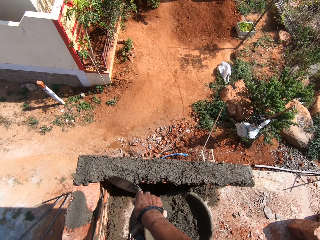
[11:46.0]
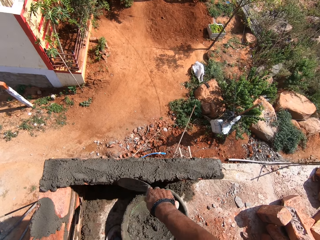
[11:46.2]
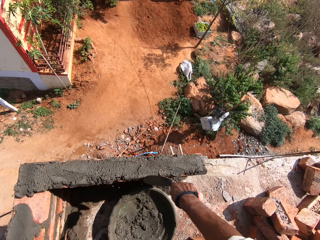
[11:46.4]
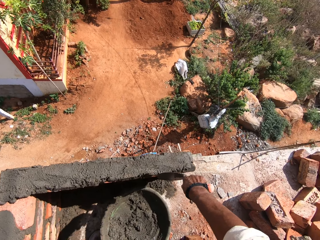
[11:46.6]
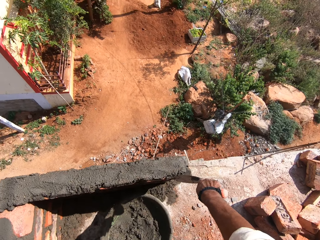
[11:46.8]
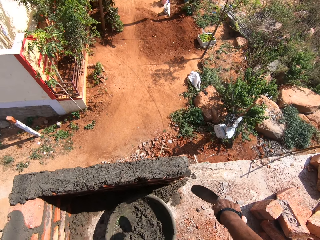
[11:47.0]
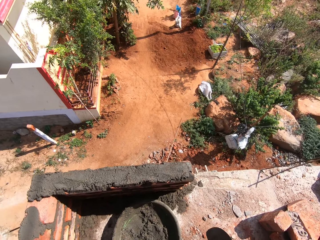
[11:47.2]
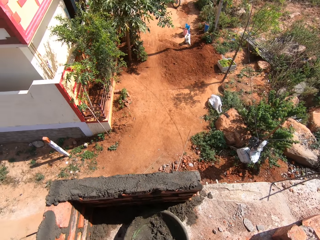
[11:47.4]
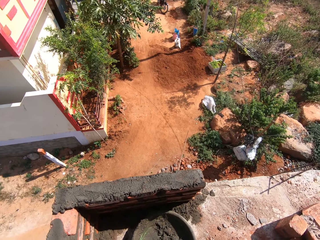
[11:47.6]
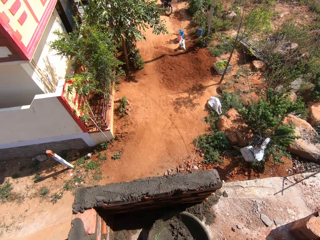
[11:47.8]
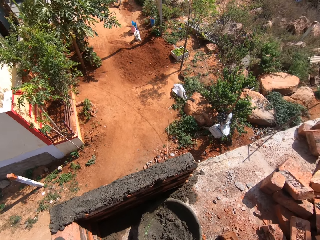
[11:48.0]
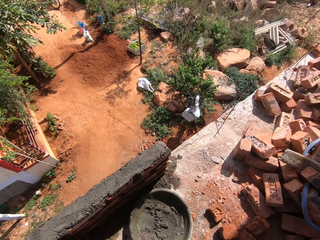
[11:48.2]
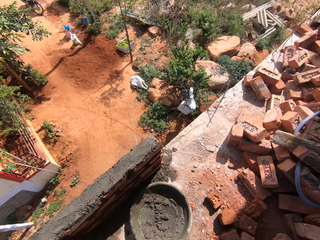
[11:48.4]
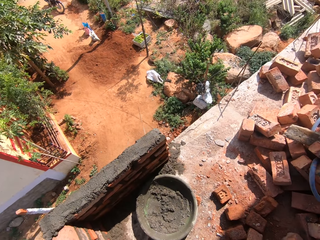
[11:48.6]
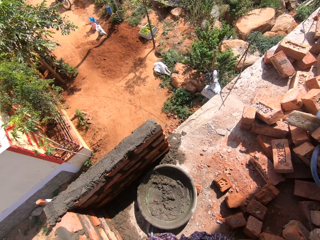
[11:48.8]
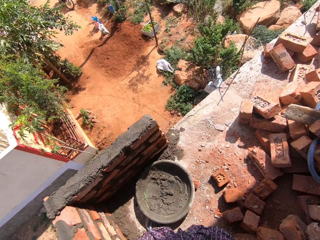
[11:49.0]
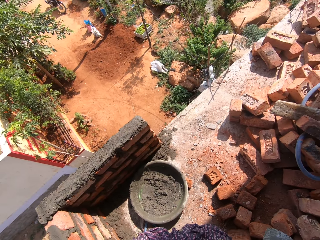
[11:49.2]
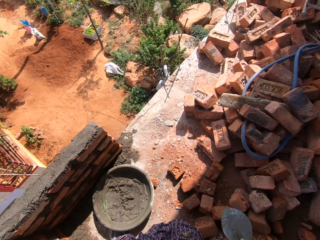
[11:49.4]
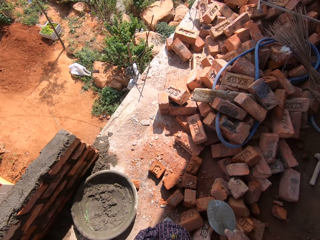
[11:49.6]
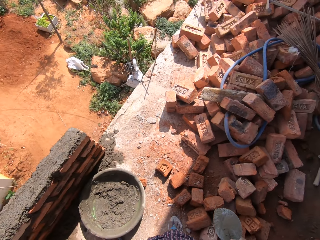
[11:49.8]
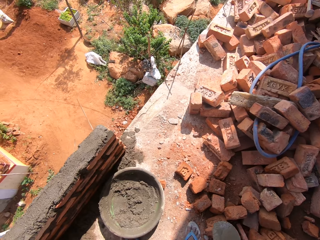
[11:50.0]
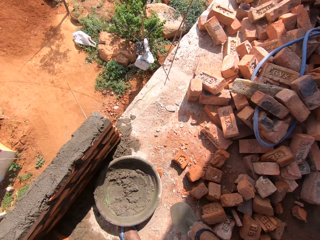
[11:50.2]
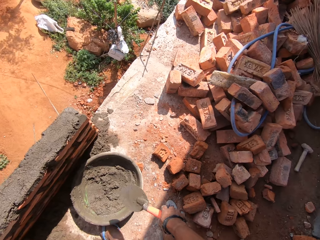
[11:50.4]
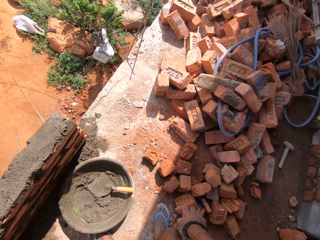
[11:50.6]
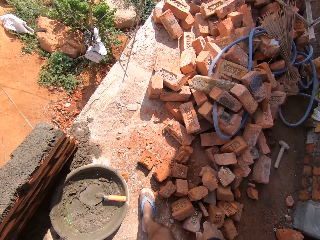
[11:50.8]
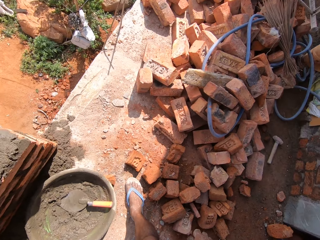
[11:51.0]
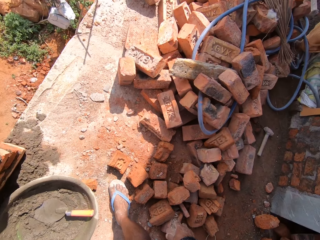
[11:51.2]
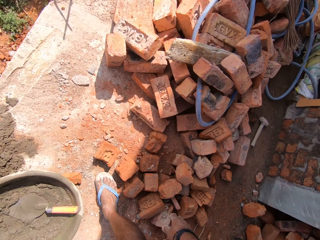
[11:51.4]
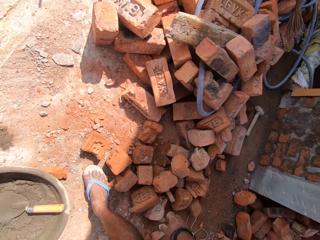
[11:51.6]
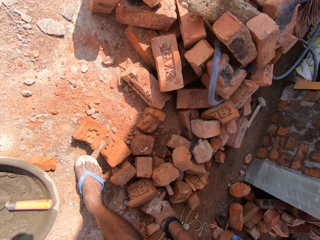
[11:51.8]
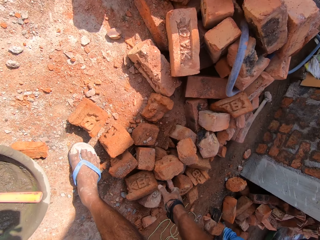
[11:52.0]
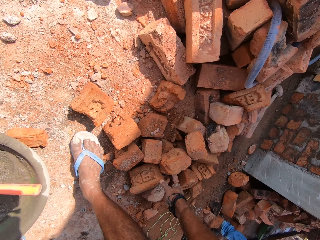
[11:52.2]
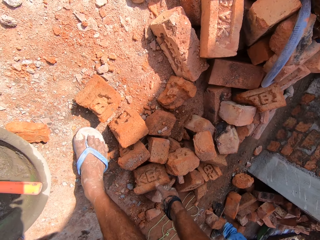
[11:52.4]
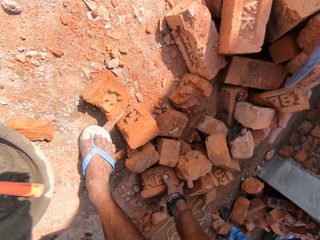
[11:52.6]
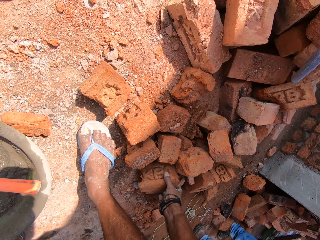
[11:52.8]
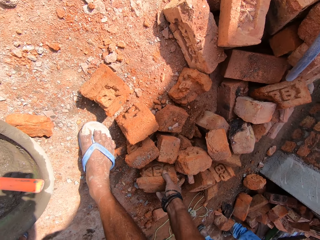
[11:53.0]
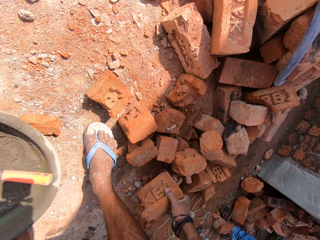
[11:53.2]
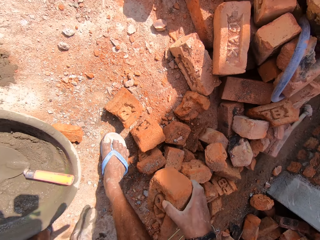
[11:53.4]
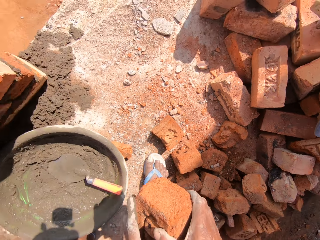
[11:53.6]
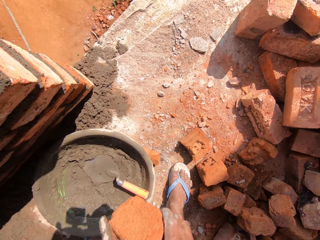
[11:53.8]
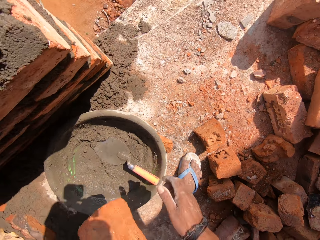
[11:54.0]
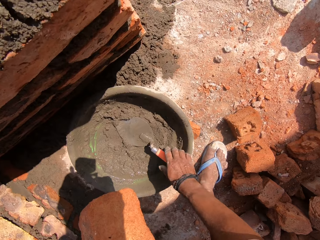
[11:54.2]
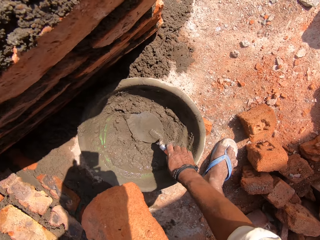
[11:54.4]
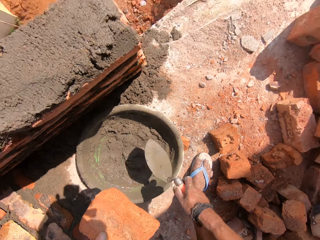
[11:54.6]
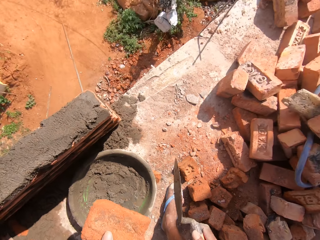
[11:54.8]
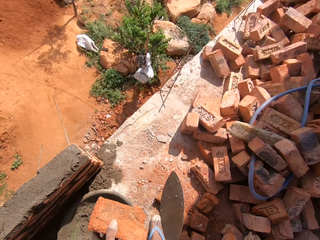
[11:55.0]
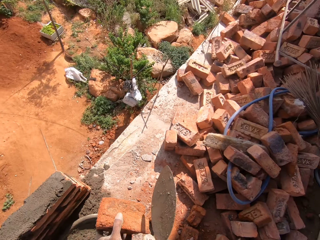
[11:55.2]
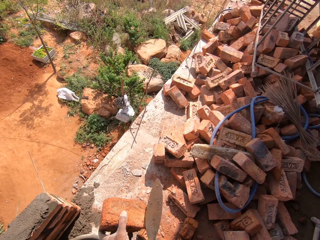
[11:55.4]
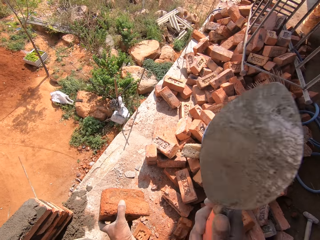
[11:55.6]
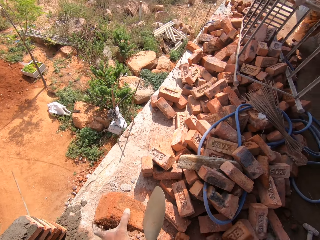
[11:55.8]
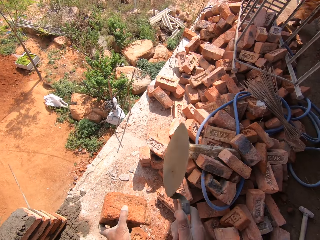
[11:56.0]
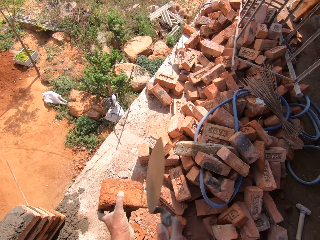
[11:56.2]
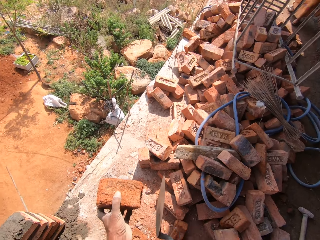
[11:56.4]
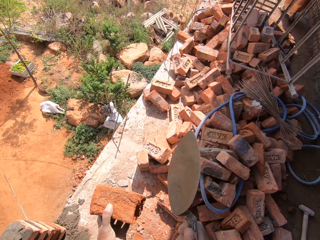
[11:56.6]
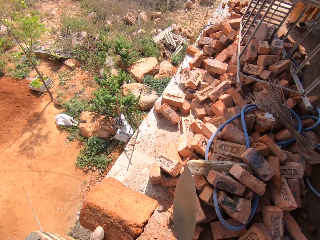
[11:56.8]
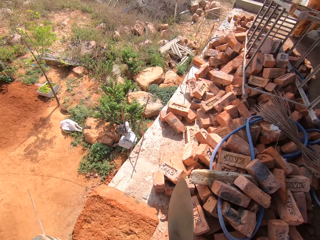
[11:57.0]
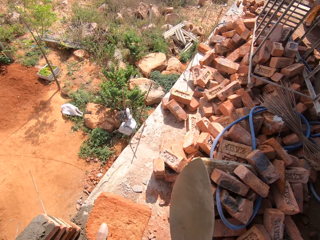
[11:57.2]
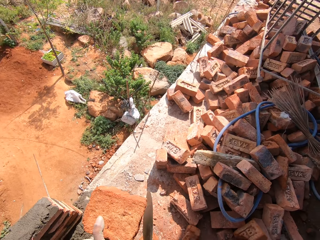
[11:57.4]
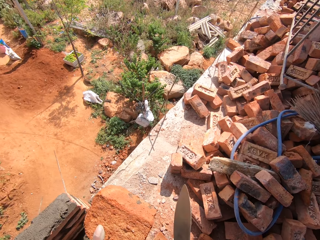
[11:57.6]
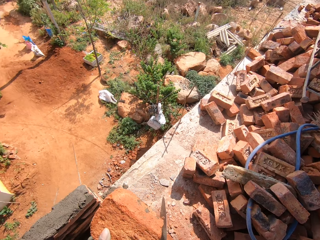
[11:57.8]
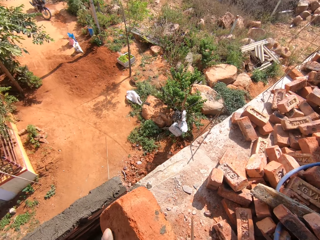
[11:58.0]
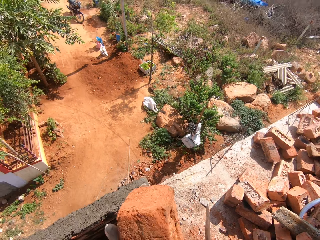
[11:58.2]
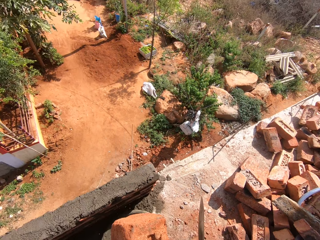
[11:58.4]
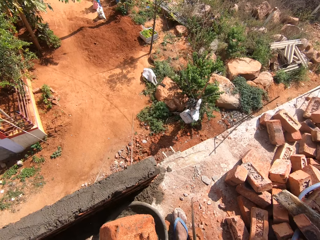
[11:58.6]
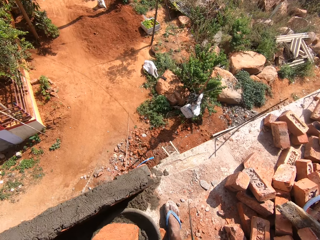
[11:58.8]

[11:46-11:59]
The camera wearer looks around. They turn around the construction house. They drop a trowel in the mortar tray. They touch bricks. They pick up a brick from the ground. They pick up the trowel from the mortar tray. They hit the brick with the trowel.

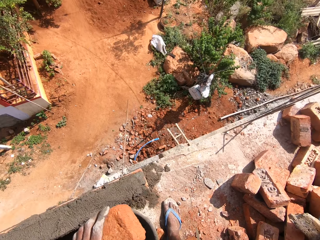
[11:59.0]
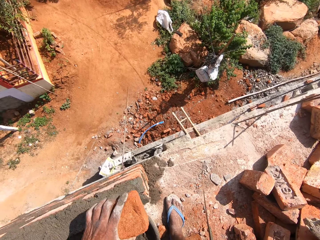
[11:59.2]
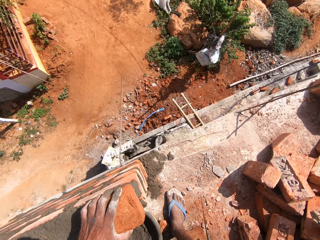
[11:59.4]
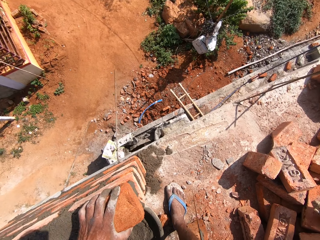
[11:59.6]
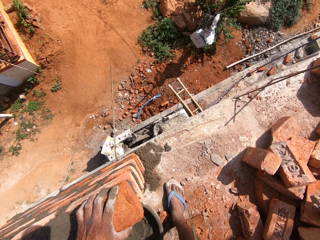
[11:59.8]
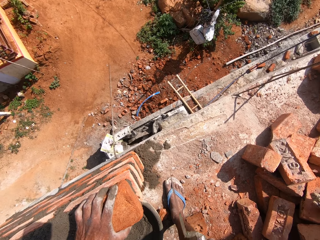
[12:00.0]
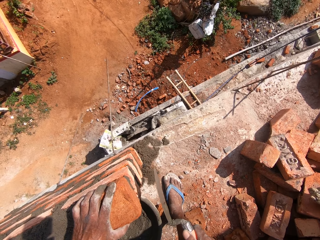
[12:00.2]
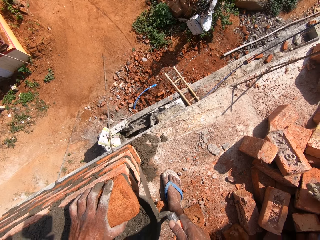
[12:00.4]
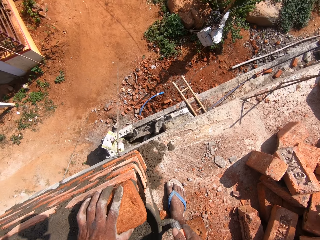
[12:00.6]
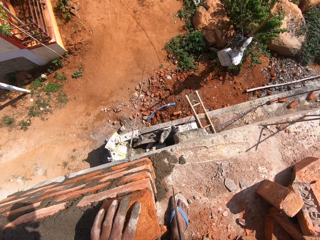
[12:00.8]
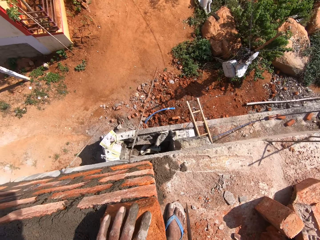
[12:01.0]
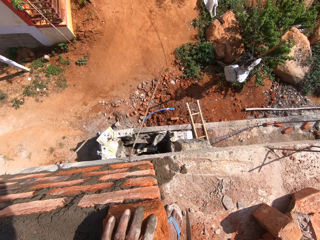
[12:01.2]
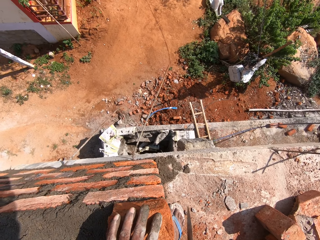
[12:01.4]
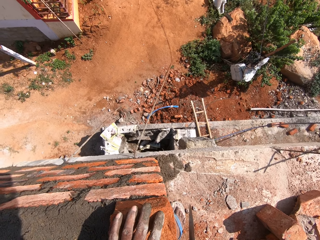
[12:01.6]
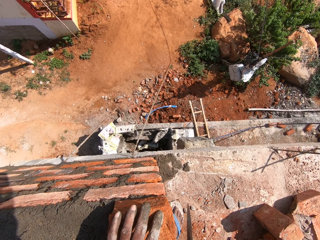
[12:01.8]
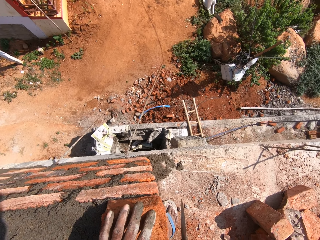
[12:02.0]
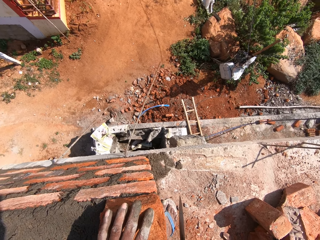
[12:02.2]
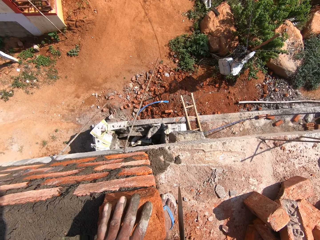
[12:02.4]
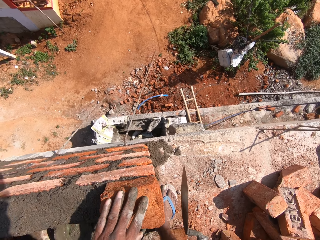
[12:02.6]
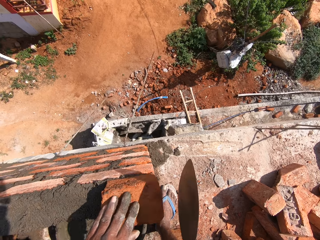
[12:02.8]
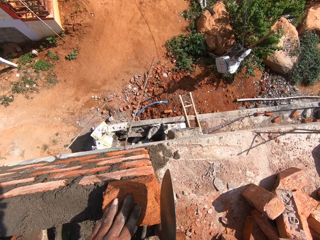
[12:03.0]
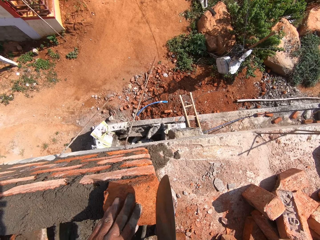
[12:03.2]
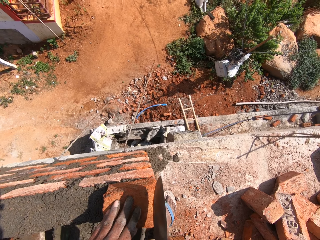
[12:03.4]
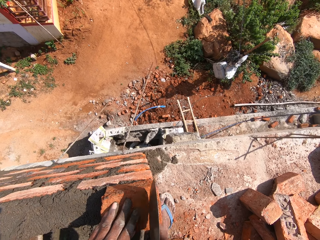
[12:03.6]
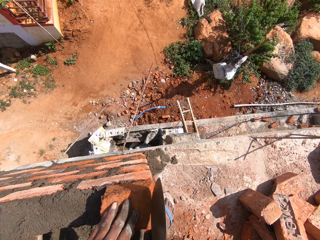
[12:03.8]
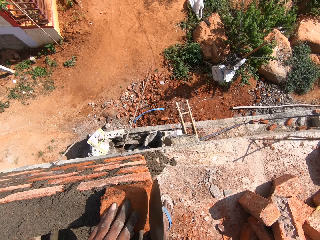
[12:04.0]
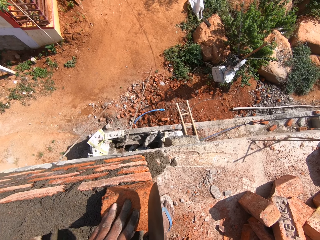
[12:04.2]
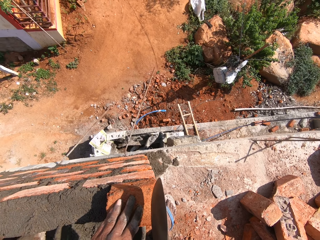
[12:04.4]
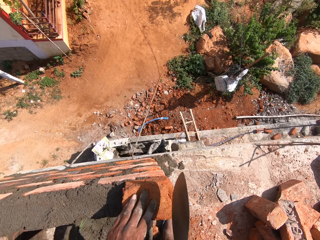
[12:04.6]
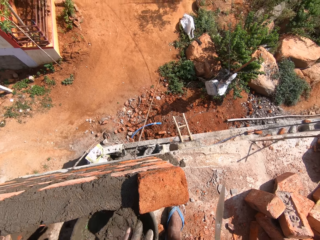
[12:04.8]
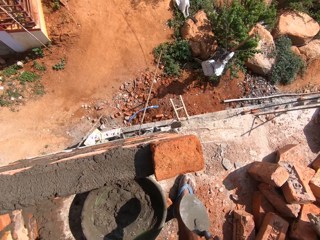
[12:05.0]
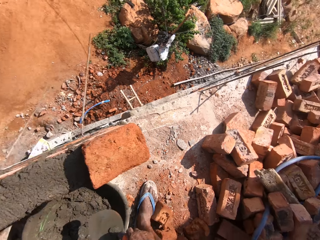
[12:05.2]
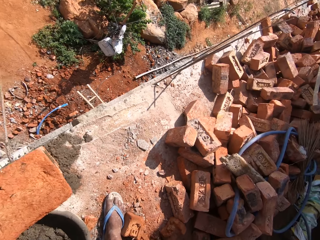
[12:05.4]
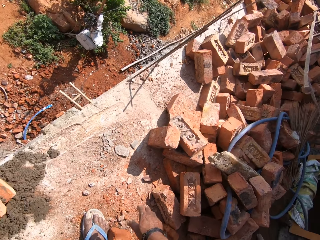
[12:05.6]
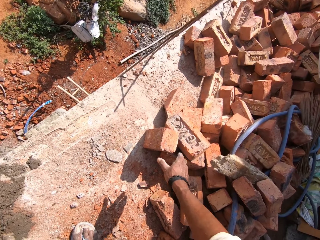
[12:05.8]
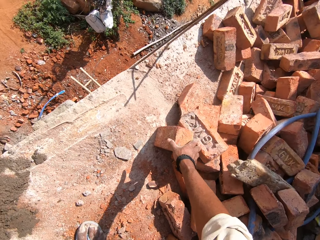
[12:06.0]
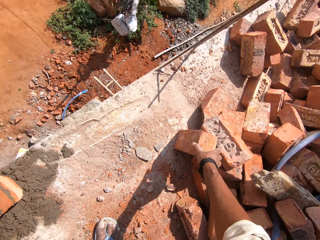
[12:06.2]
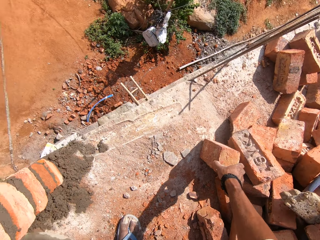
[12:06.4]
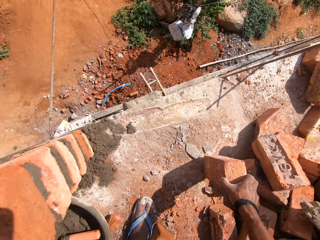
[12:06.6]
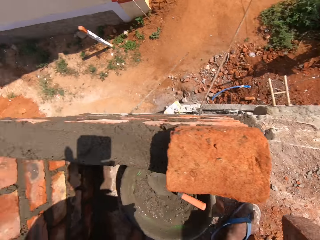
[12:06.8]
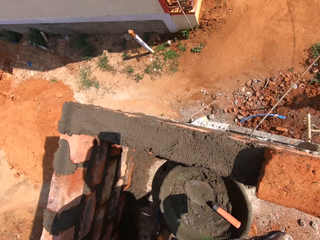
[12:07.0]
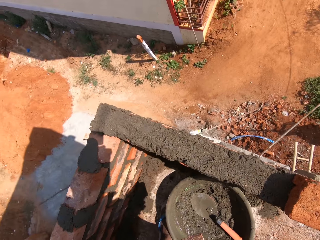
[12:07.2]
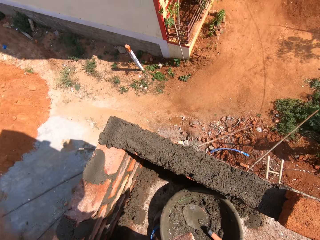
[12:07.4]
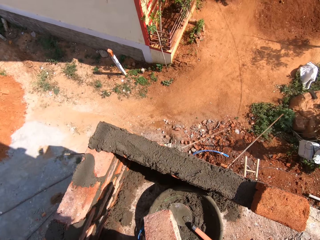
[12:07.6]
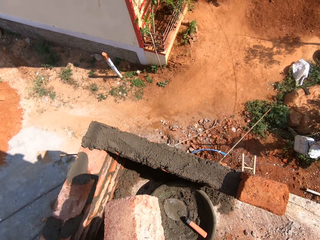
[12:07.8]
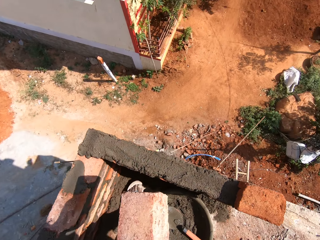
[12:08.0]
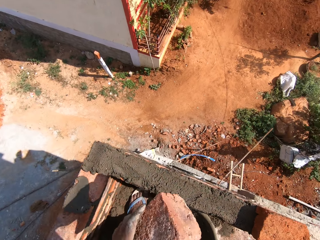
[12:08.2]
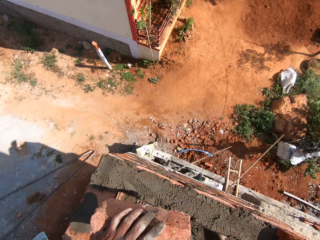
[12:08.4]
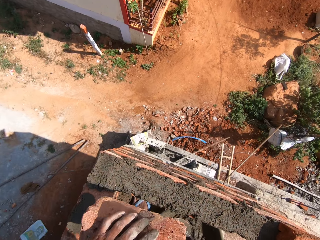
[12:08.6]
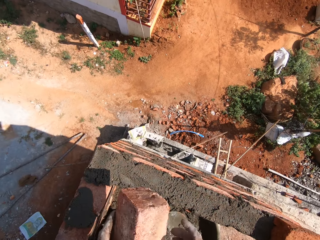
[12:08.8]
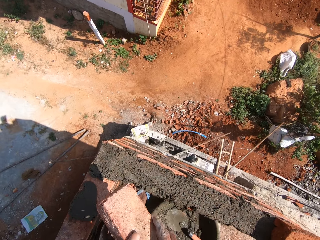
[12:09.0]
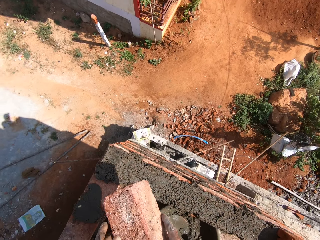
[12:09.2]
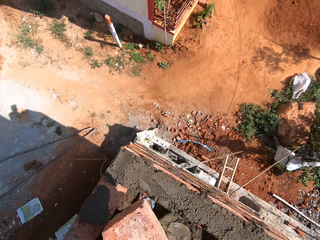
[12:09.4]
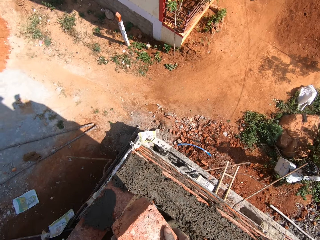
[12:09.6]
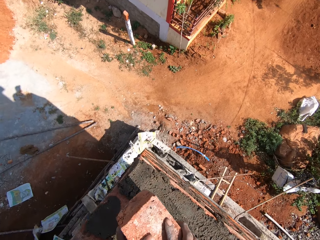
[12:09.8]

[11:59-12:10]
The camera wearer places a brick on the wall. They touch a trowel. They turn around the bricks. They touch the bricks. They pick up a brick from the ground.
